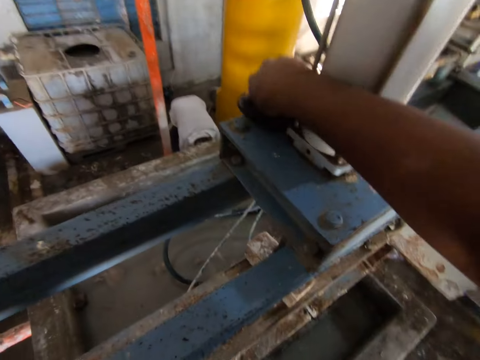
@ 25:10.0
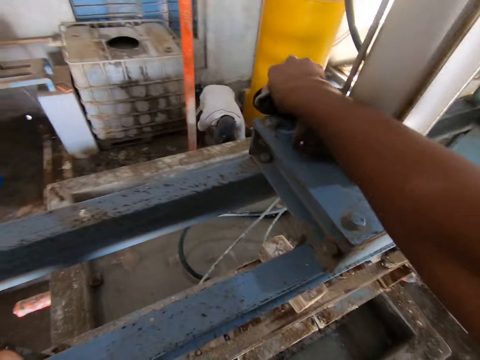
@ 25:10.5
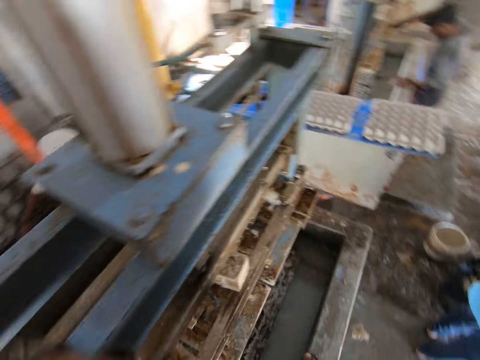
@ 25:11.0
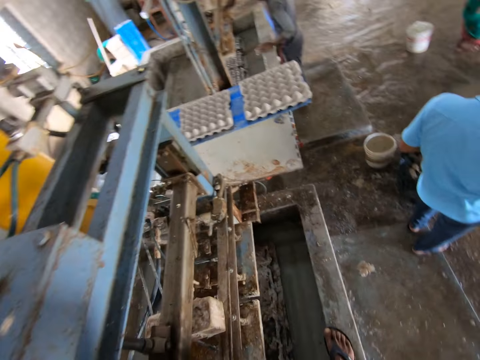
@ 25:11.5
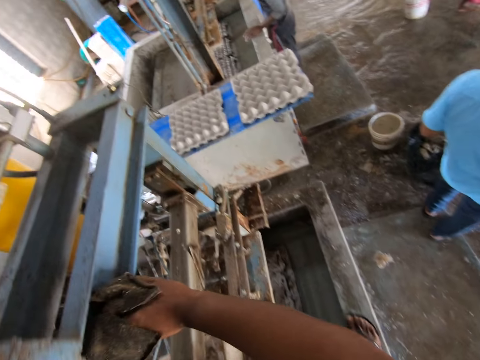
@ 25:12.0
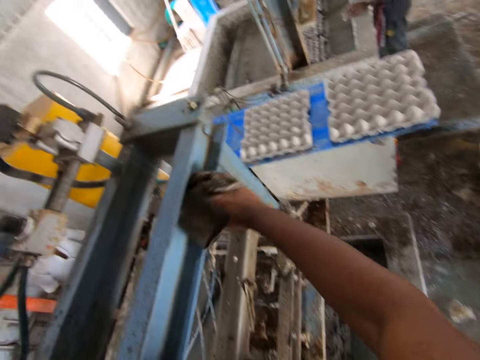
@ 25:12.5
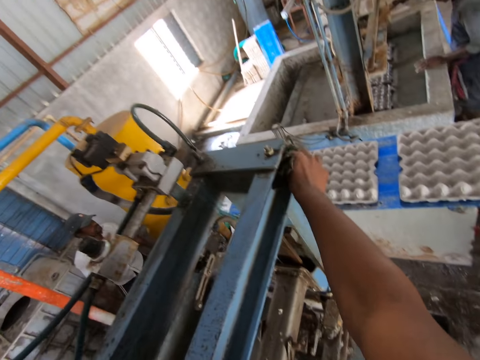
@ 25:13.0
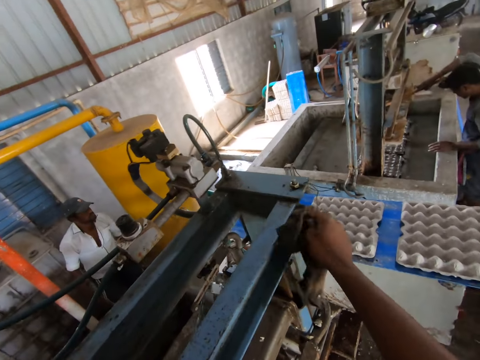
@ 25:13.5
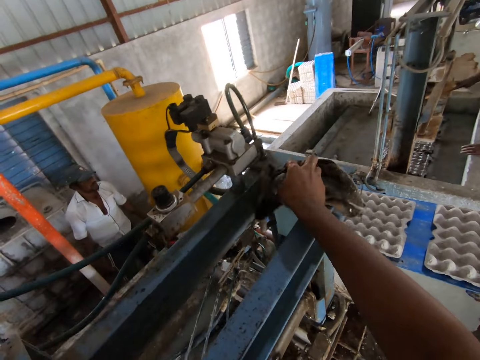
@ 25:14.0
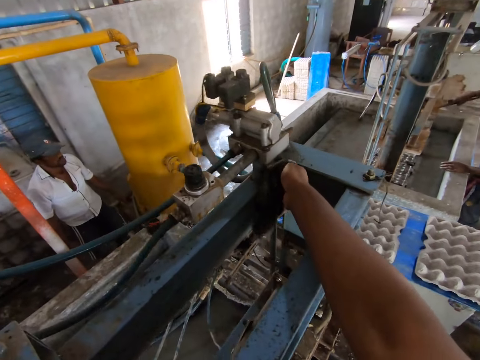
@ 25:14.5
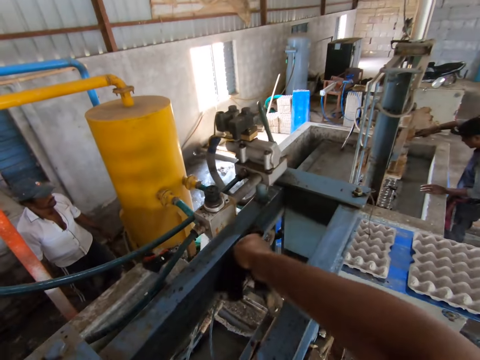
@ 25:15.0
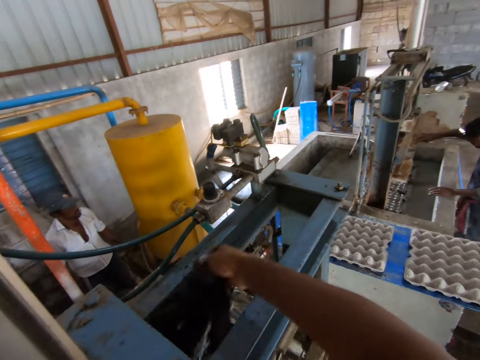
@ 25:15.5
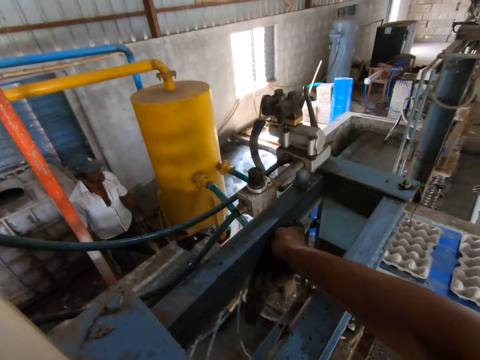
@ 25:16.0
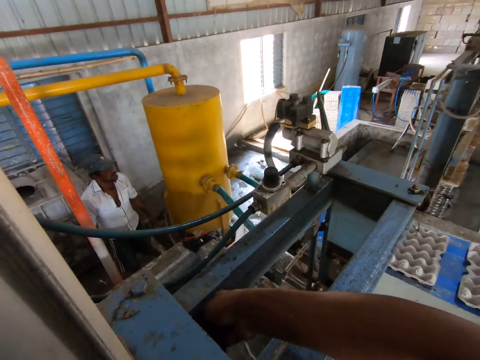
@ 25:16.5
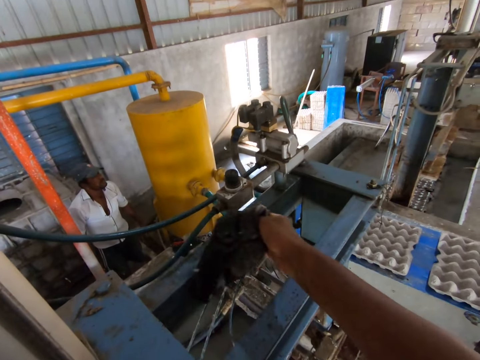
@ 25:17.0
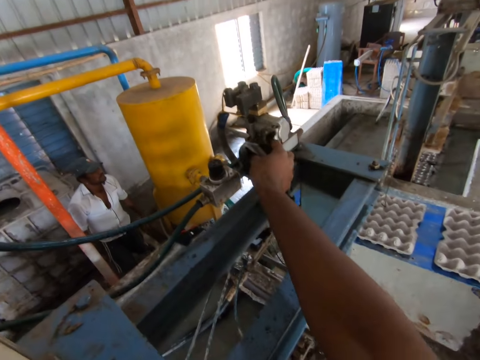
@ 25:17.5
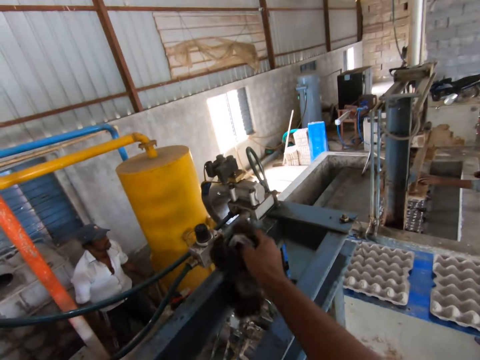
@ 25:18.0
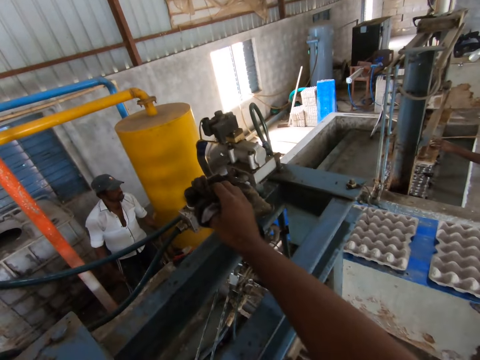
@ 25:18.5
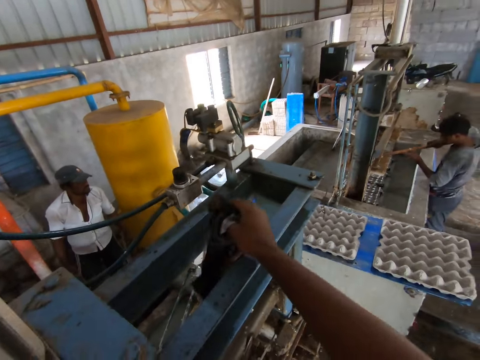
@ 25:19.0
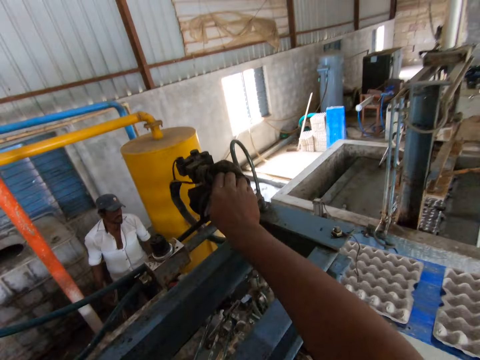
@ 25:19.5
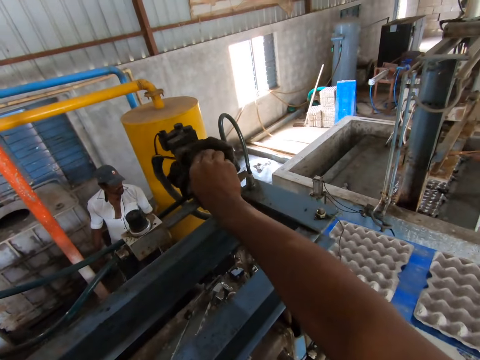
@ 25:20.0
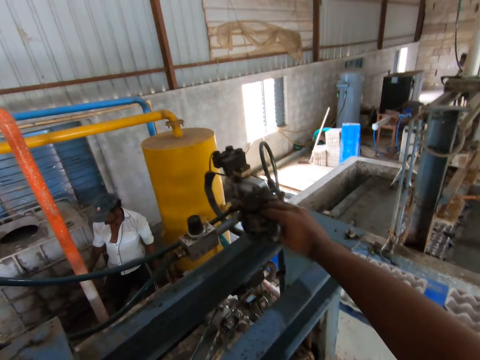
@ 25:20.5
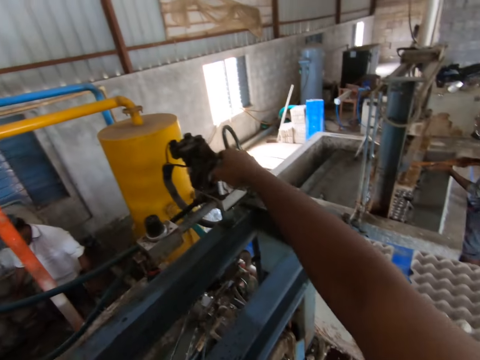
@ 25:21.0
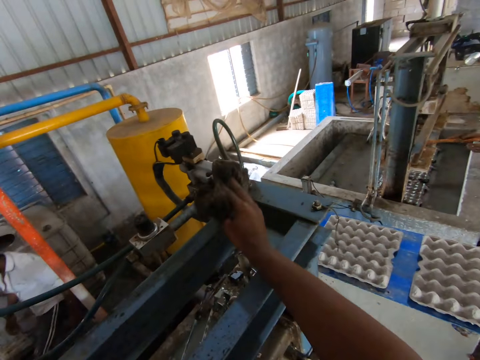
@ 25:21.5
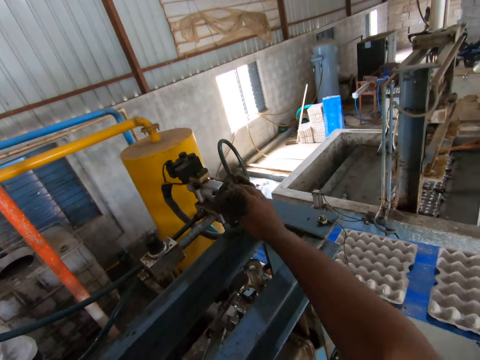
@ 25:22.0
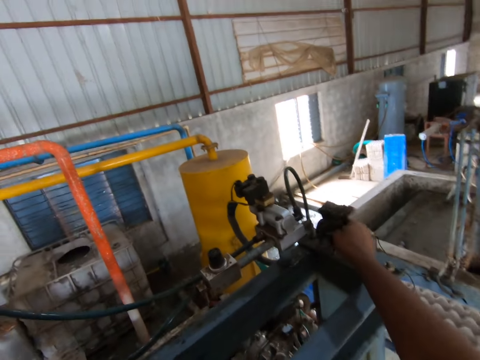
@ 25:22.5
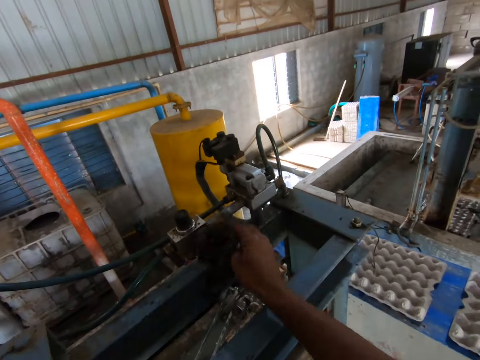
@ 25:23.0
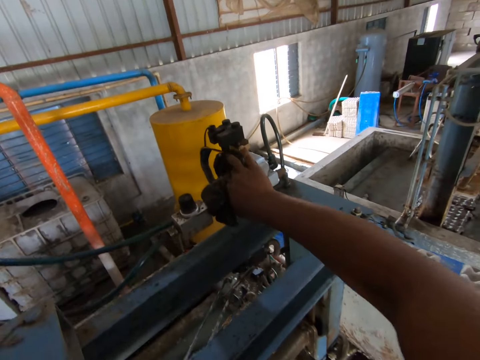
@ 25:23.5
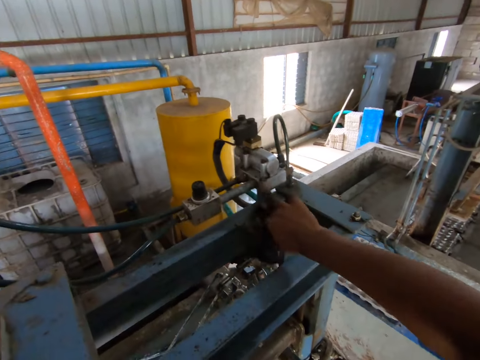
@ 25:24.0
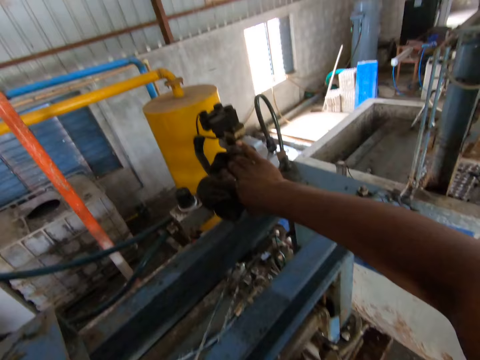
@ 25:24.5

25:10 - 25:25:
The camera wearer looks around. They clean the egg tray machine. They wipe something.

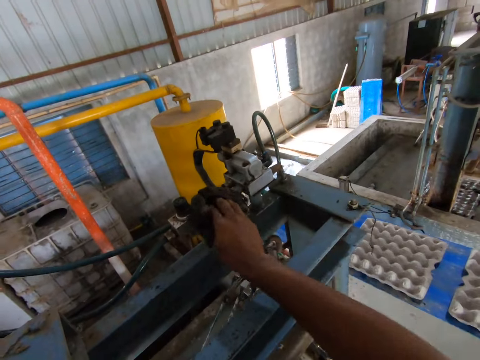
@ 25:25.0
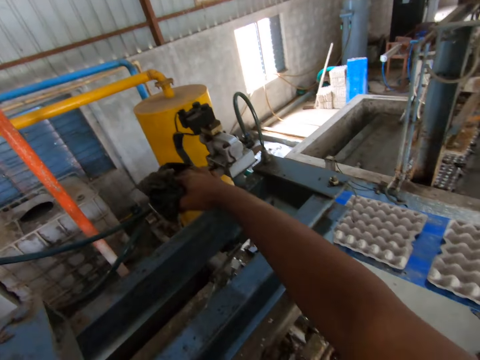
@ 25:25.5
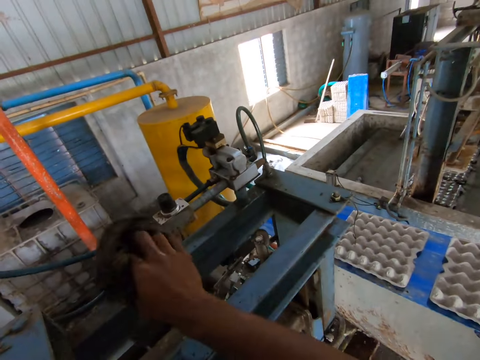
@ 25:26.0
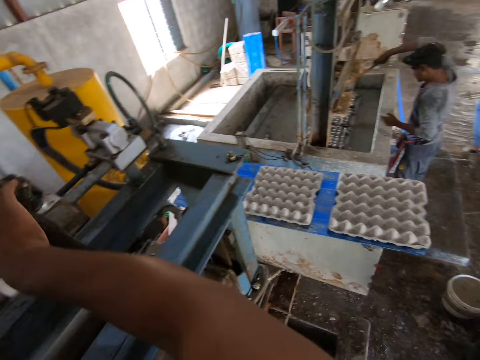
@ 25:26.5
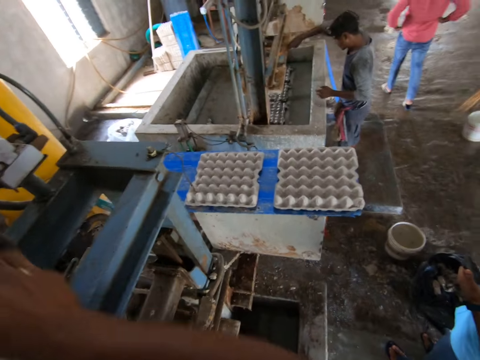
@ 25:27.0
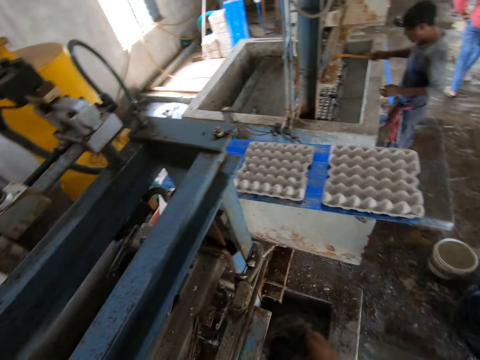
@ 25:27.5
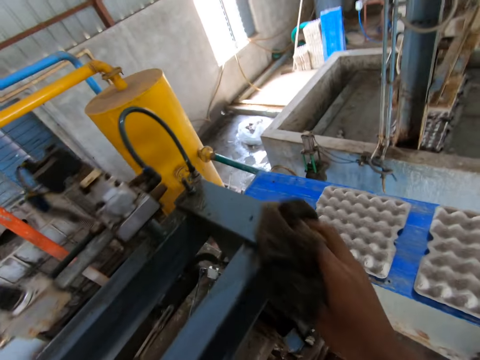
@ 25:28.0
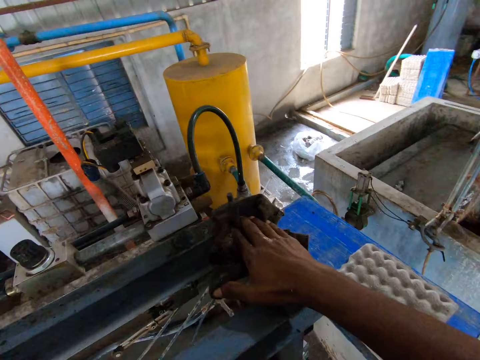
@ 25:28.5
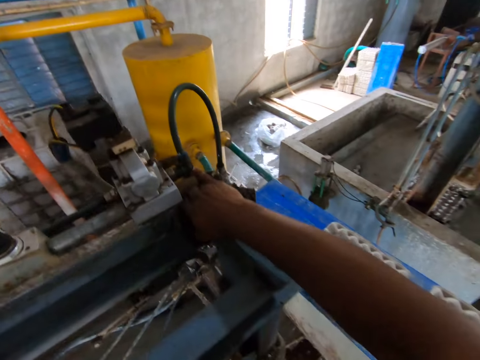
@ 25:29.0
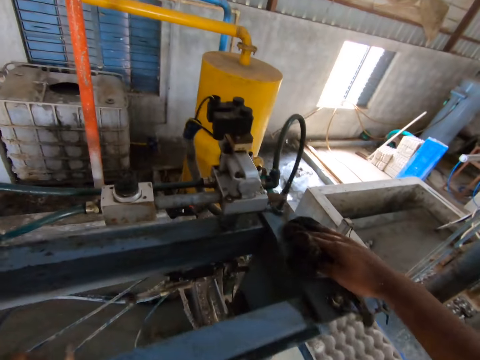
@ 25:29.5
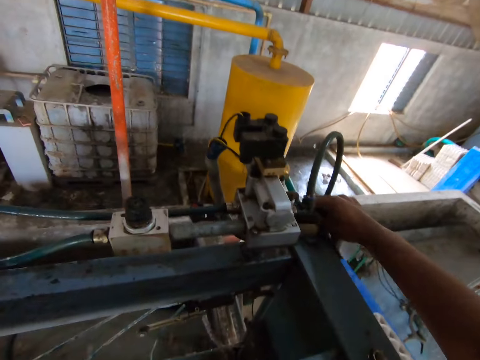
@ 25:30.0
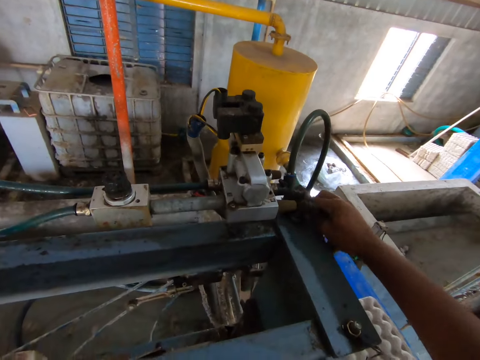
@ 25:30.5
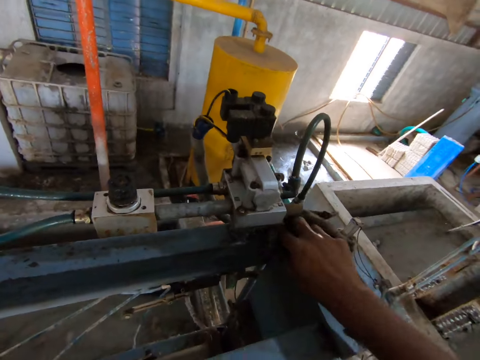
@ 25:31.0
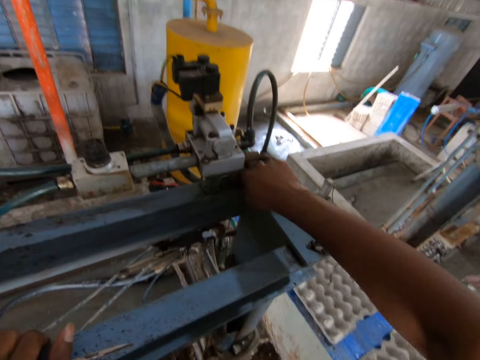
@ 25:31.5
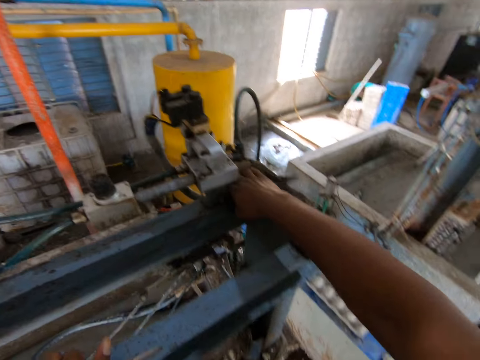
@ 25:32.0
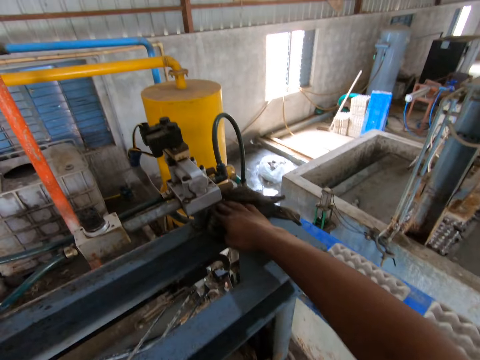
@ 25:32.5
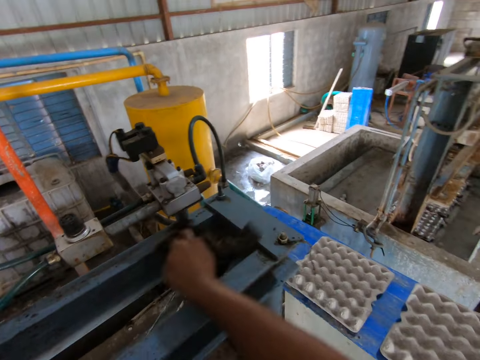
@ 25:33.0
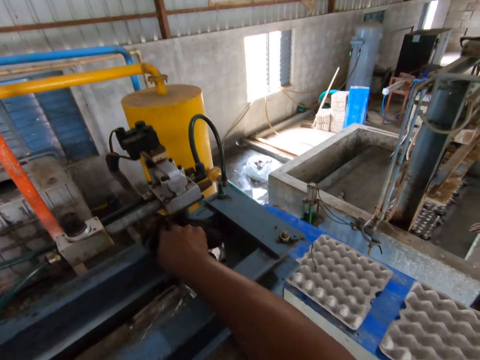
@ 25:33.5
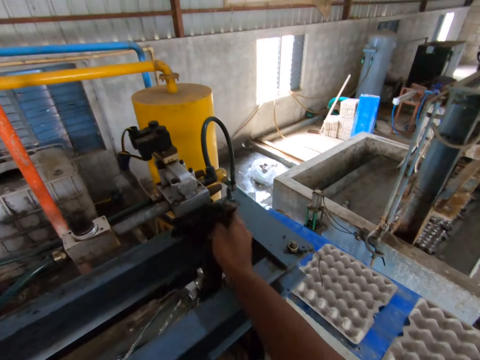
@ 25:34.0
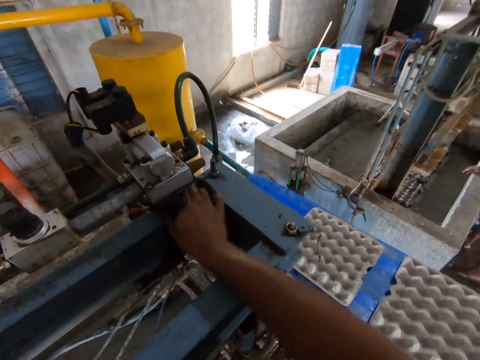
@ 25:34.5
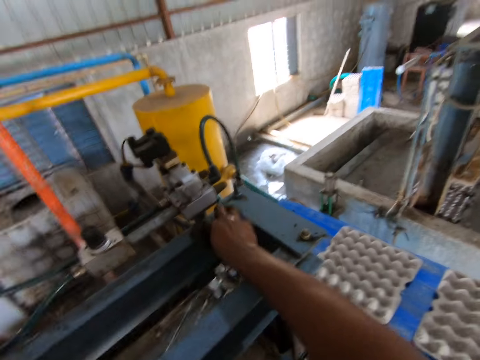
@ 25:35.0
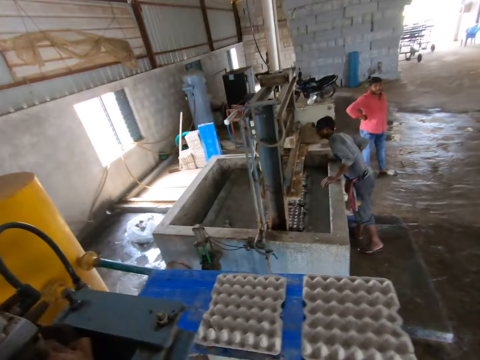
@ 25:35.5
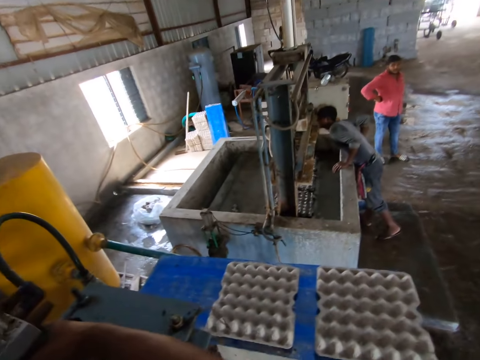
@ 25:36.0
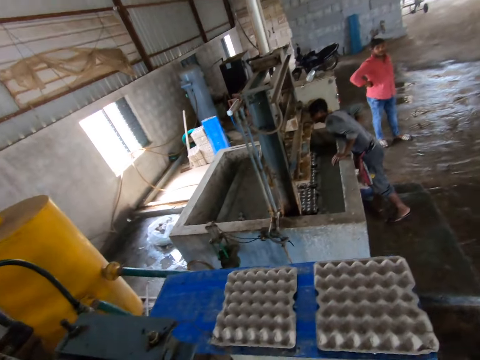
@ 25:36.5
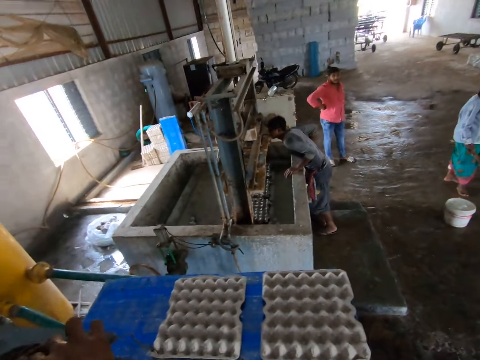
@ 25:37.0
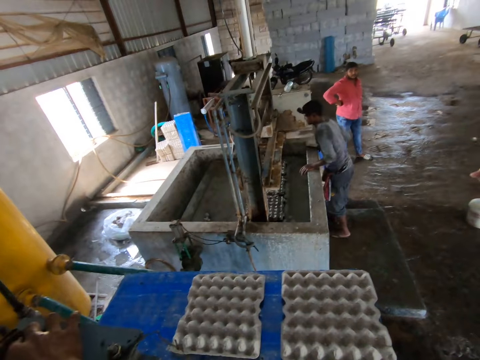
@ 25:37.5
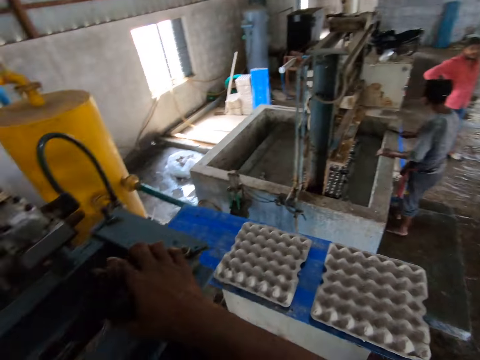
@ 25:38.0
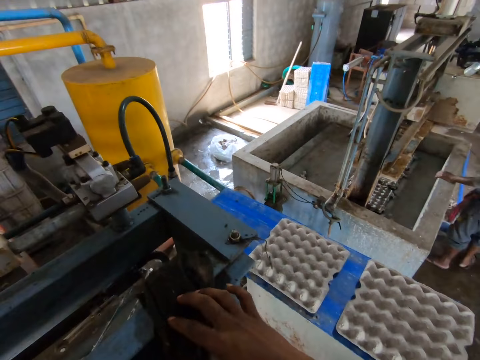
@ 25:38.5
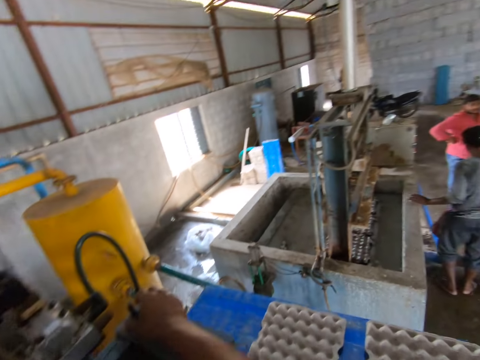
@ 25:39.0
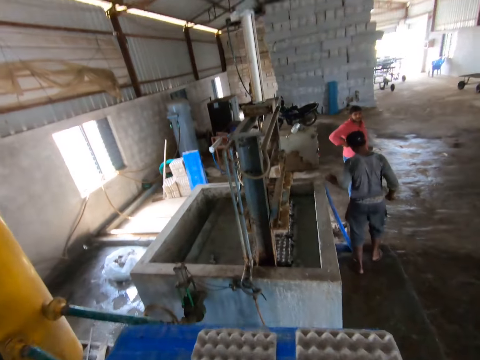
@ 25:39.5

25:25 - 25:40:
The camera wearer looks around. They clean the egg tray machine. They look around. They clean the egg tray machine. They look around. They touch the pipe.
